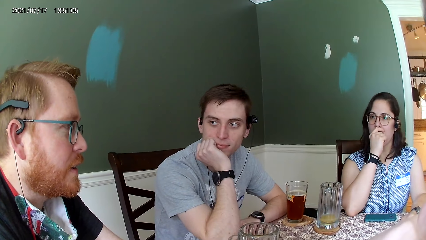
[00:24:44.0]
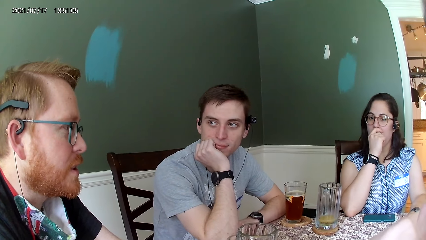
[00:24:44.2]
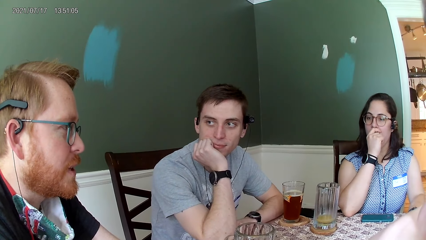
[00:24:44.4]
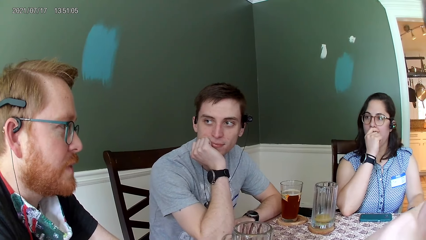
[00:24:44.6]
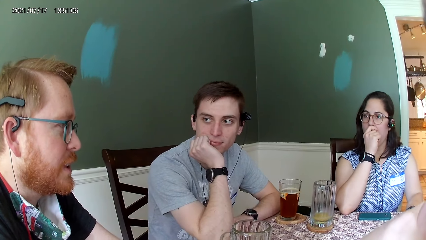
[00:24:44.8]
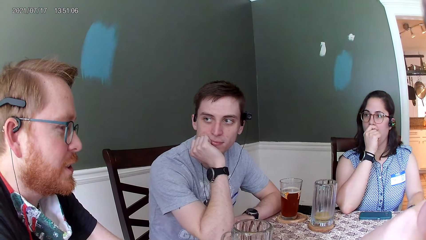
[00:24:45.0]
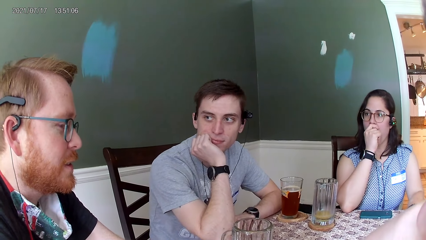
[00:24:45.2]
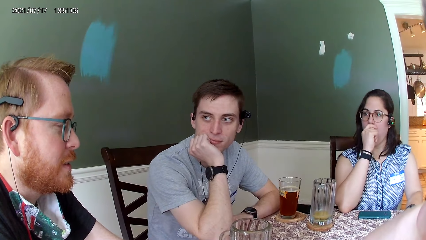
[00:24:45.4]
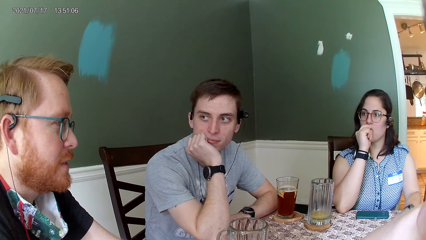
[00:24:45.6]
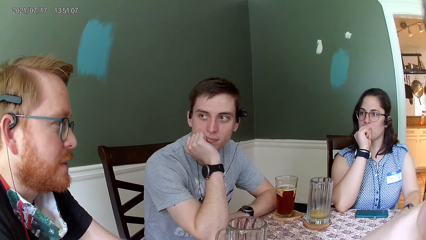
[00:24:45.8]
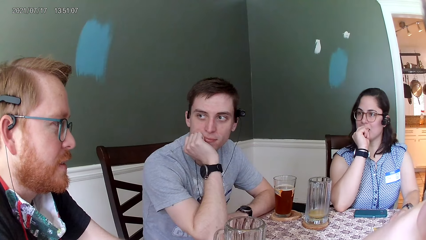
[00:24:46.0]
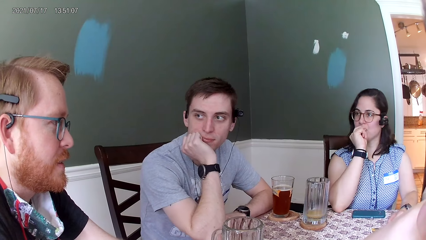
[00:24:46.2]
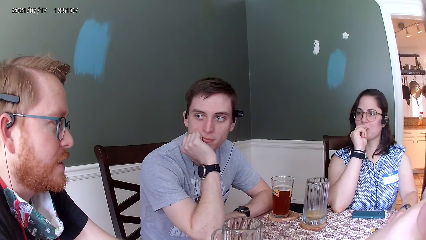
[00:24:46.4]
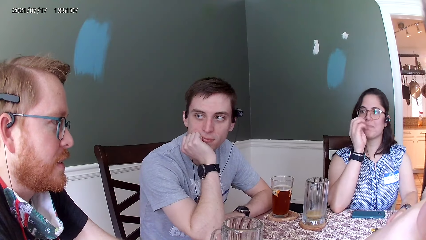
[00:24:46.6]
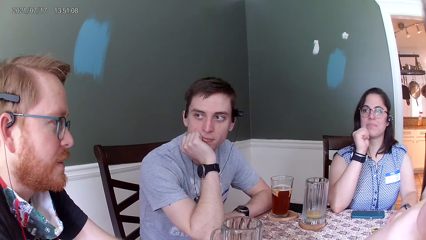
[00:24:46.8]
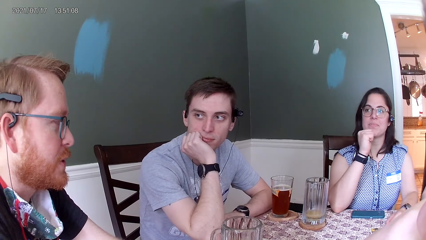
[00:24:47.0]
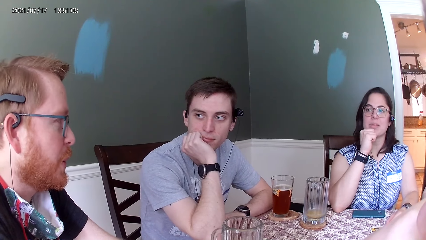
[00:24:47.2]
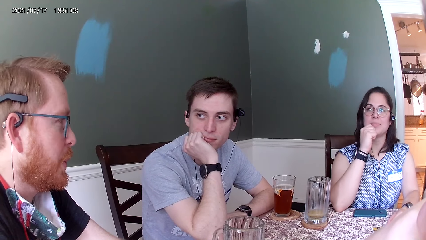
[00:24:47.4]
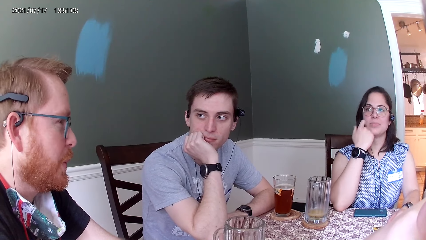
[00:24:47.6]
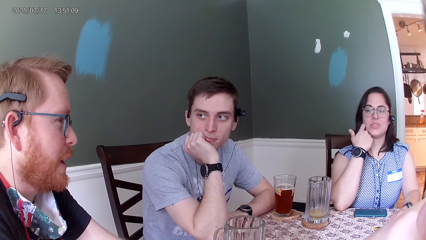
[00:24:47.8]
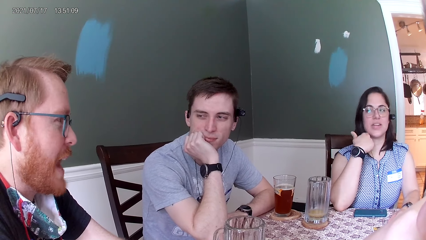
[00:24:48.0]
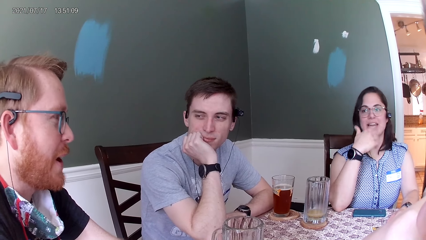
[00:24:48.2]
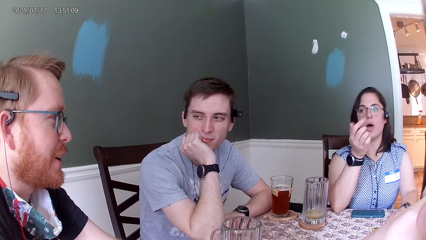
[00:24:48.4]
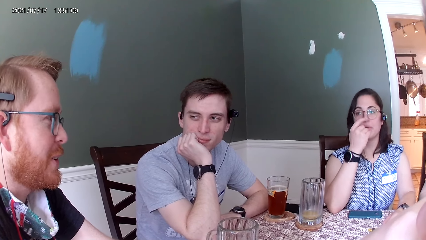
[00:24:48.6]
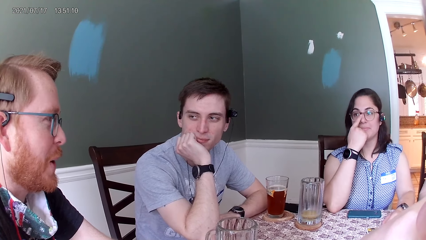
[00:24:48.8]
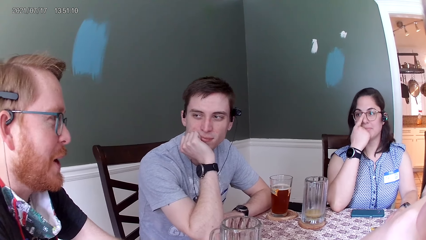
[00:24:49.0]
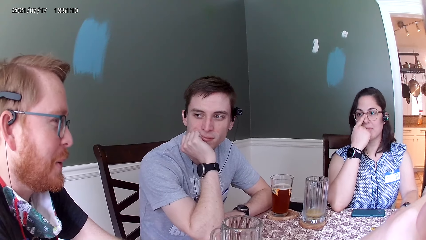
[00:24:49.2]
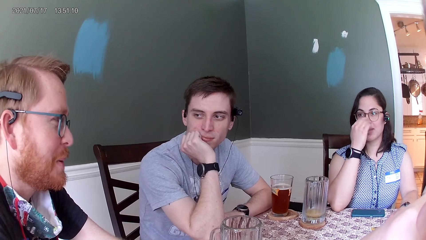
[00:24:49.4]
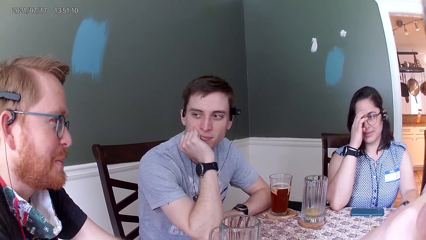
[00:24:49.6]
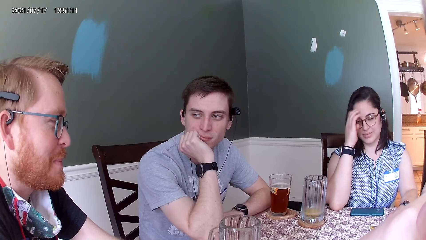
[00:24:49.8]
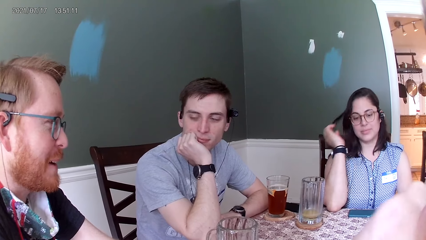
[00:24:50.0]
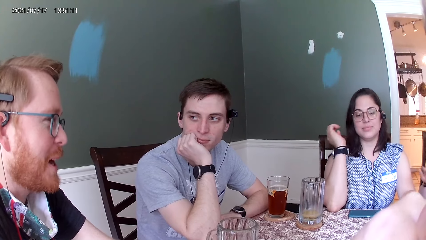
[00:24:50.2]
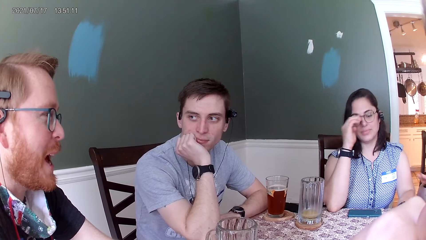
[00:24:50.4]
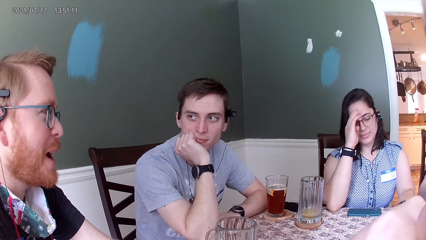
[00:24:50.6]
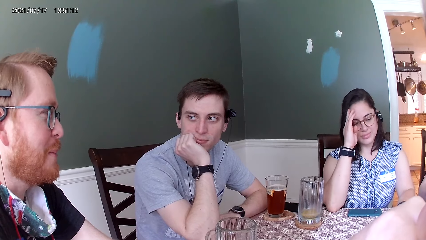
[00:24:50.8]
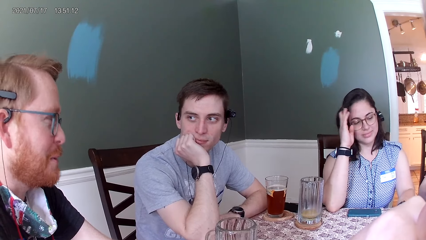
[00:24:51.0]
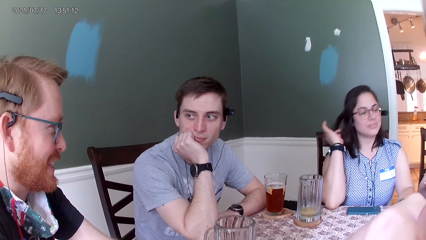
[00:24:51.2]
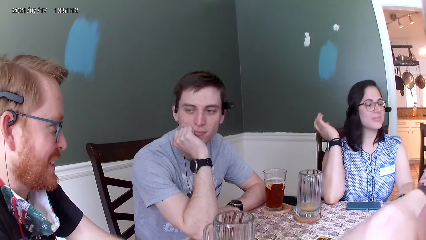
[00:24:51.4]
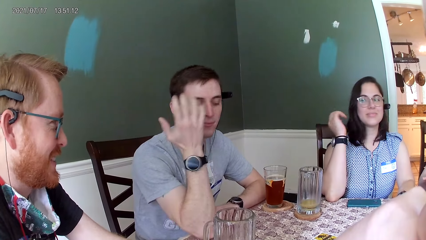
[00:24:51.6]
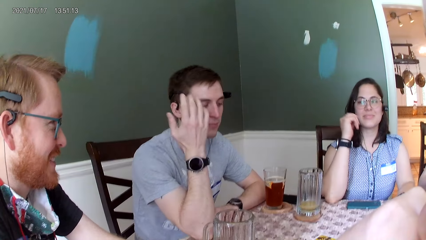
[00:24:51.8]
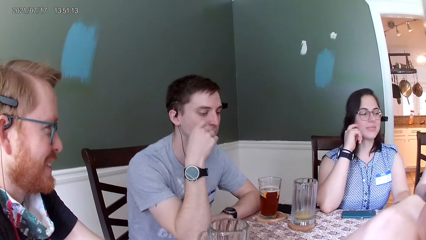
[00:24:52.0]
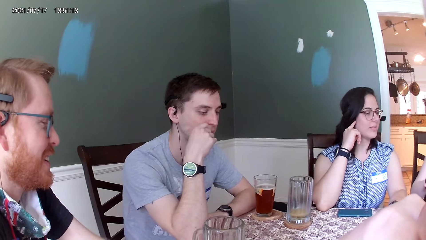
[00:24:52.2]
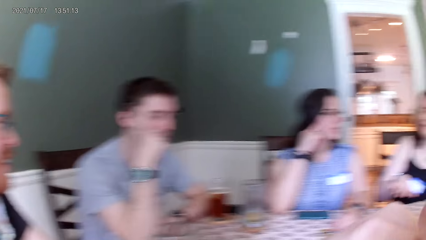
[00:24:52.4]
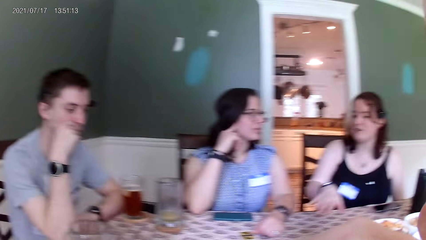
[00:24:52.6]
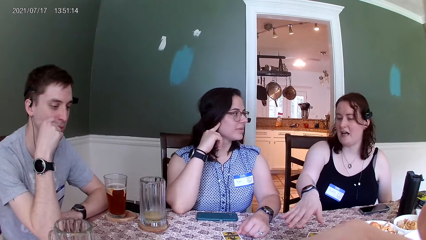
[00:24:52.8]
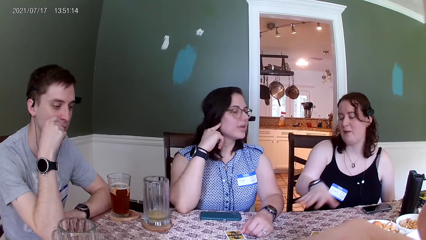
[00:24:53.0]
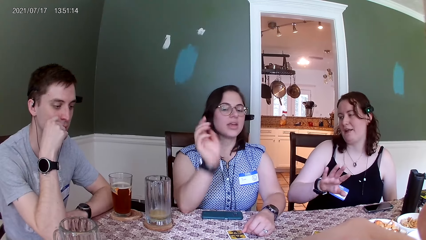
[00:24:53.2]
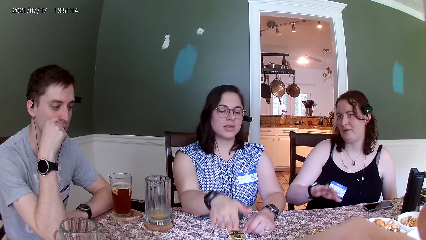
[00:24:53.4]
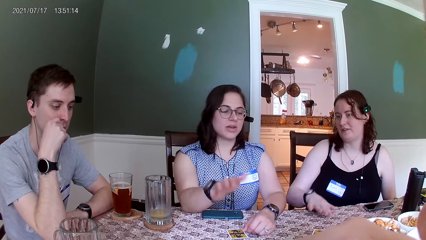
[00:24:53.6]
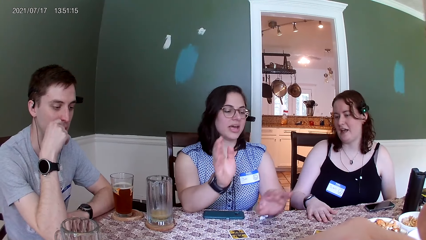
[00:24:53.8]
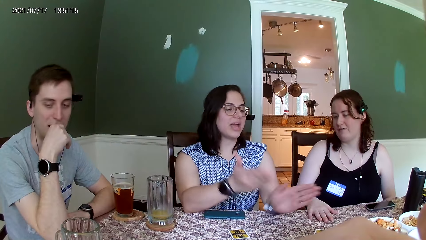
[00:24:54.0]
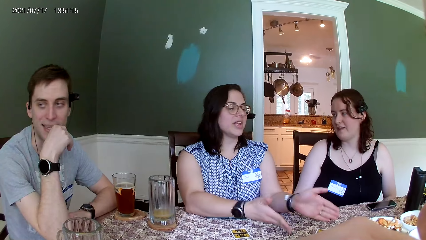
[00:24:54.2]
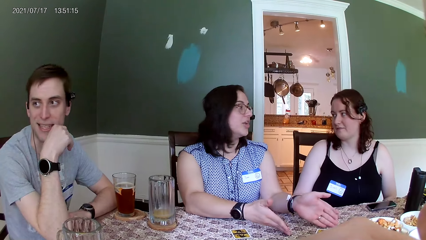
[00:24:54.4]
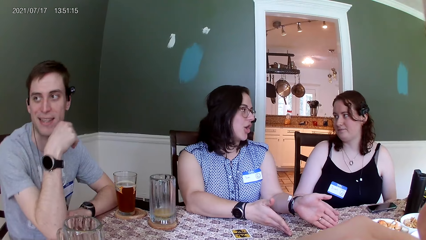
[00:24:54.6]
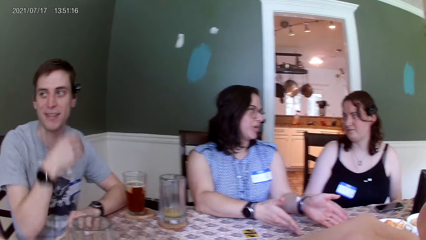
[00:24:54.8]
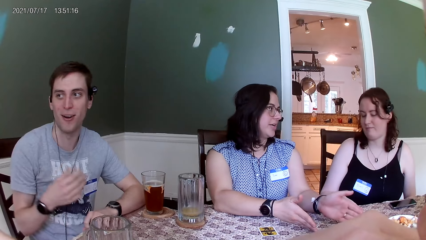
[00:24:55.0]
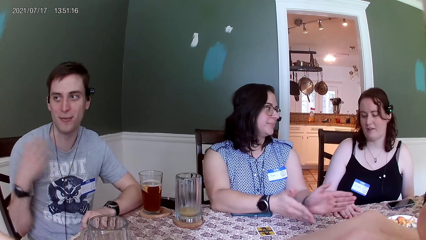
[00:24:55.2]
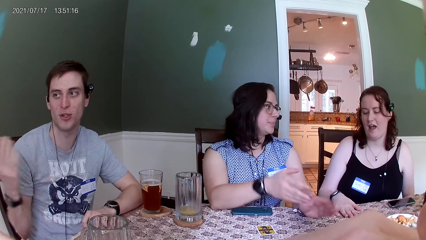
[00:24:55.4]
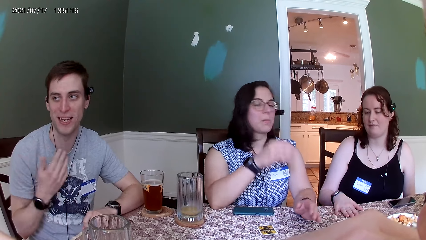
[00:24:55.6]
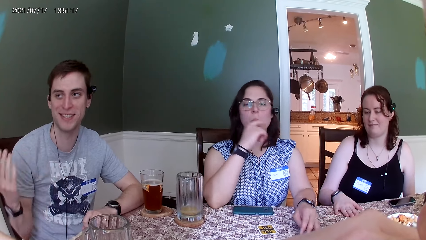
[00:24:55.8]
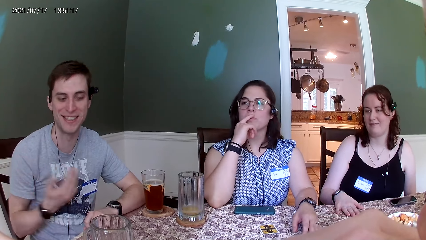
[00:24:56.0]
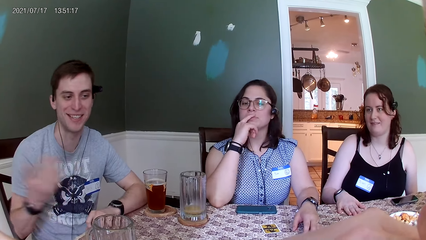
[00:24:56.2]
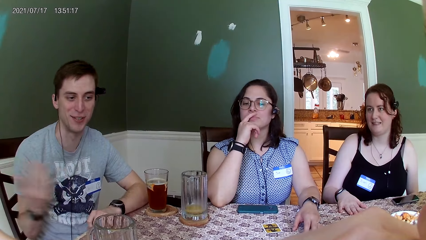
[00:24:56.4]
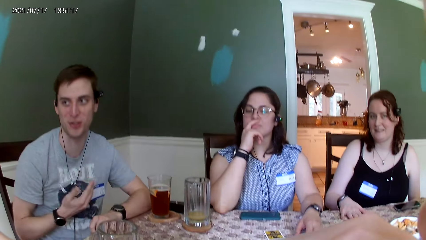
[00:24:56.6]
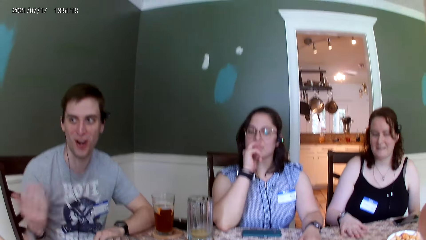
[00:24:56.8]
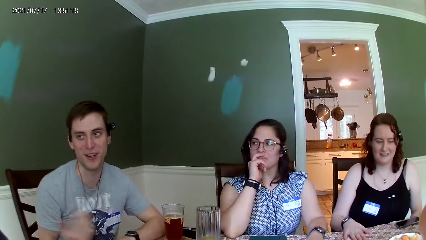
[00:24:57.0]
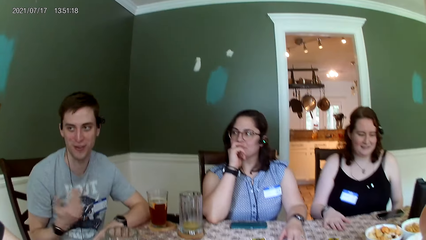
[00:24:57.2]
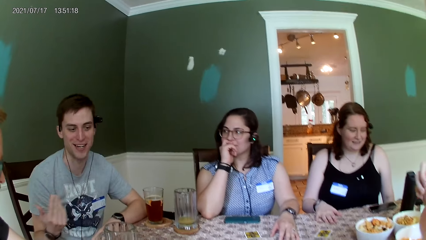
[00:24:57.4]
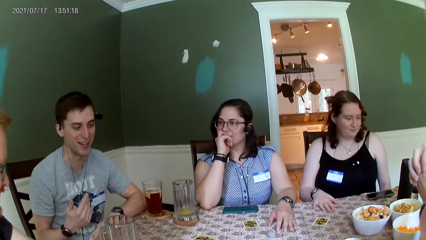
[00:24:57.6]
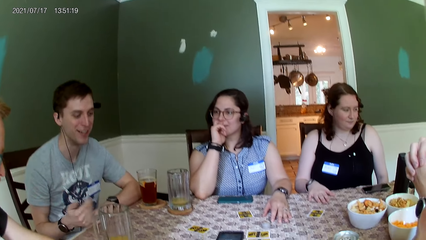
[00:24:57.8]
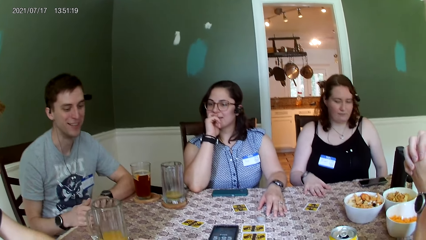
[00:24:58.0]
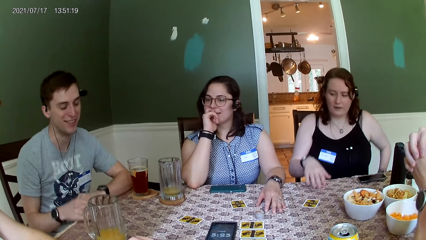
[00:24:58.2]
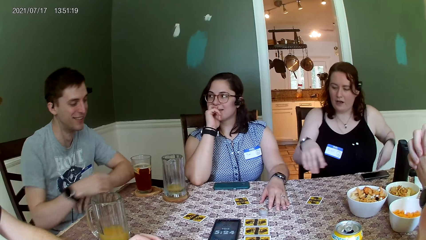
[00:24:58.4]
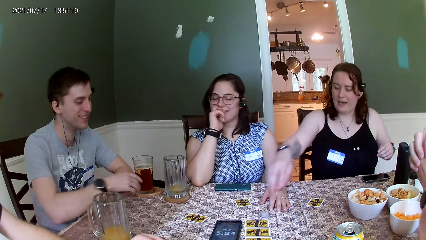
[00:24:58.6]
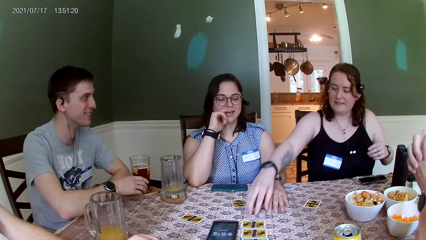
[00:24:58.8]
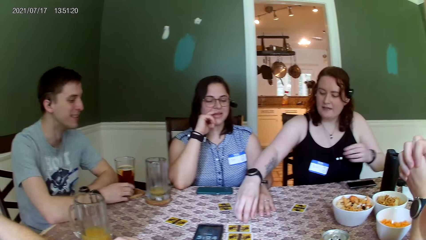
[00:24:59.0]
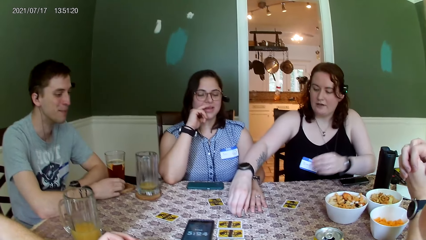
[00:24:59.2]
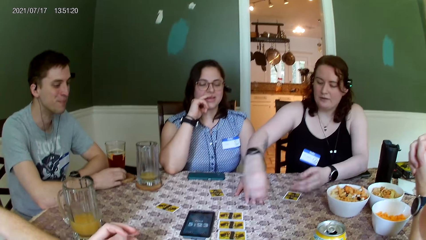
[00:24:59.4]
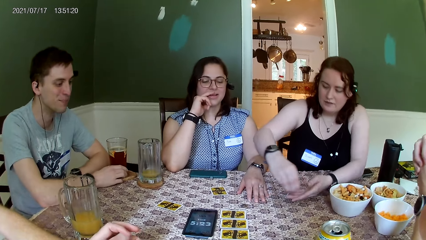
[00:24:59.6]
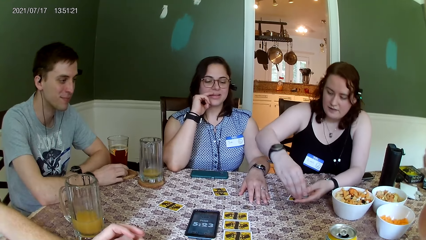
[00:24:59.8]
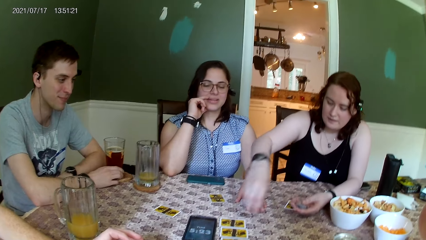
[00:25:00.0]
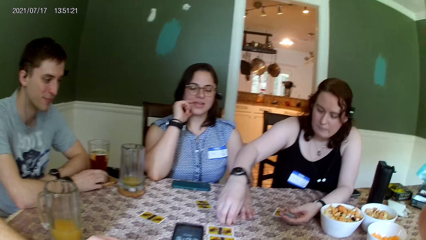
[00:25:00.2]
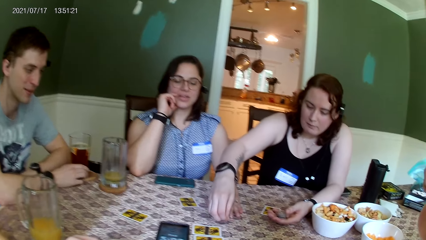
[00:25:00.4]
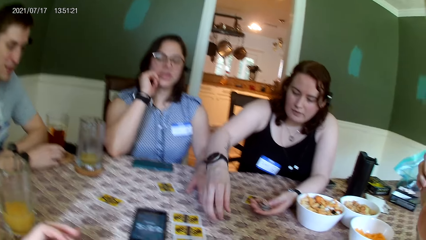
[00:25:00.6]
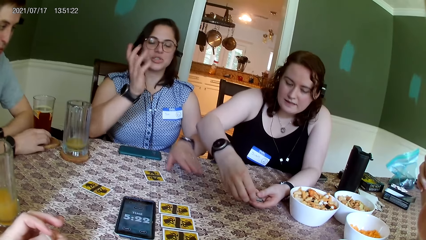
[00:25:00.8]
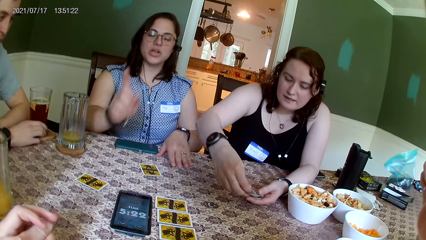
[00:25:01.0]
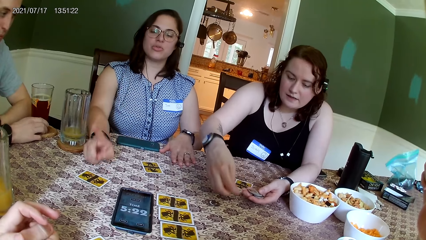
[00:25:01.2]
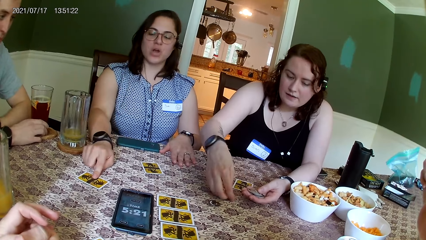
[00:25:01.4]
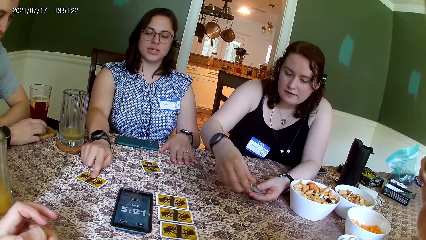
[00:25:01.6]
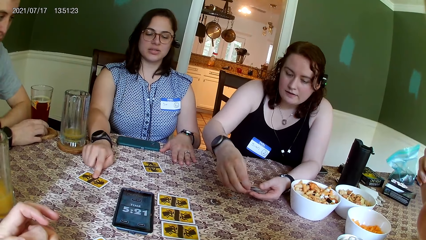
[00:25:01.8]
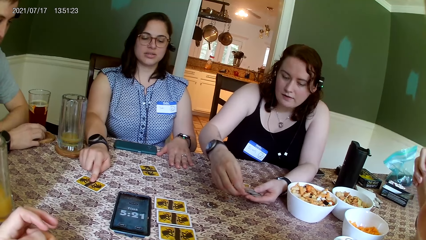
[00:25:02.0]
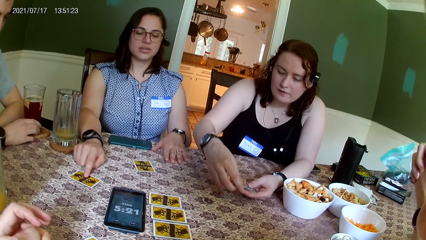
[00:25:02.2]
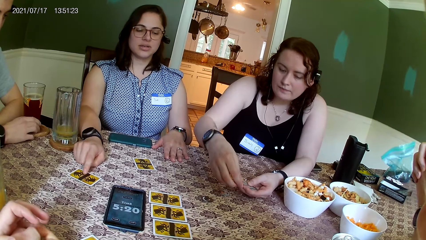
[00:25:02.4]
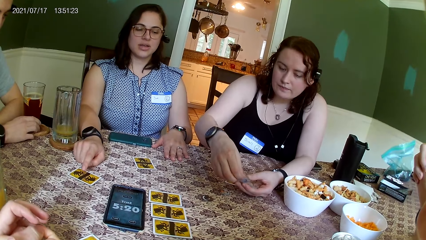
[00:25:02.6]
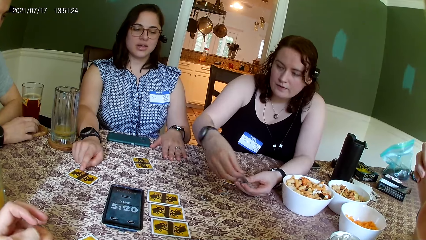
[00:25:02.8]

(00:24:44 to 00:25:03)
The camera wearer looks at a person. They listen to the person. They look at another person. They listen to the other person. They look at a third person. They listen to the third person. They look at the second person. The woman picks up a stack of coins from the table with her right hand. She places the stack of coins in her left hand with her right hand. The camera wearer looks at the cards on the table. The woman moves a coin on the table with her right hand. She takes a coin from her left hand with her right hand. The camera wearer looks at the time on the phone. The woman drops the coin on the table with her right hand. She searches through the stack of coins in her left hand with her right hand.
